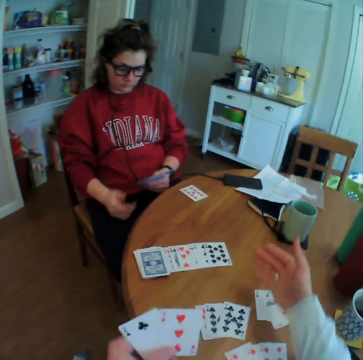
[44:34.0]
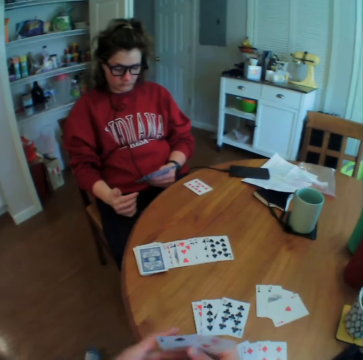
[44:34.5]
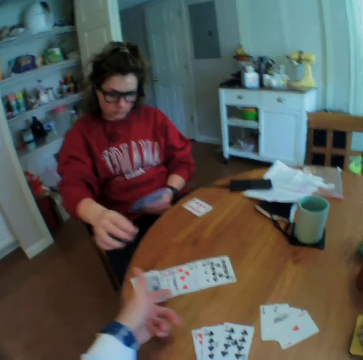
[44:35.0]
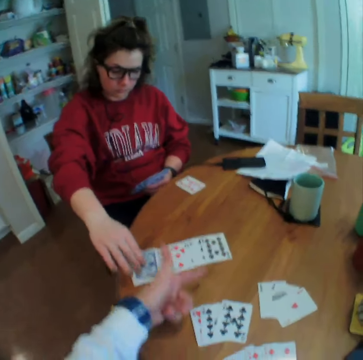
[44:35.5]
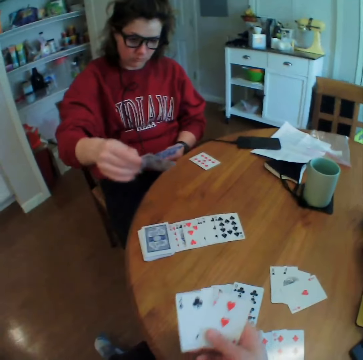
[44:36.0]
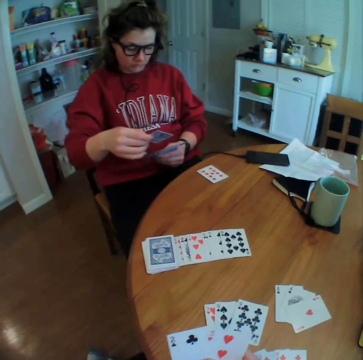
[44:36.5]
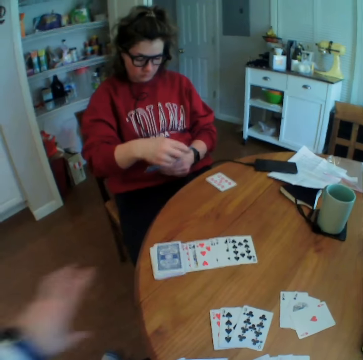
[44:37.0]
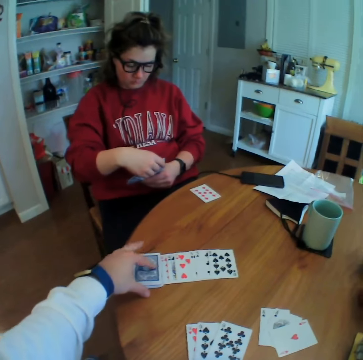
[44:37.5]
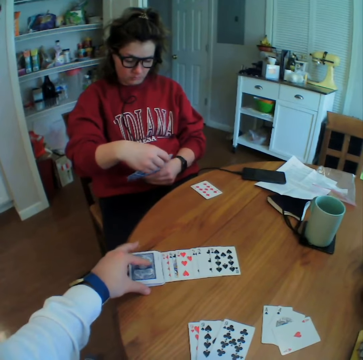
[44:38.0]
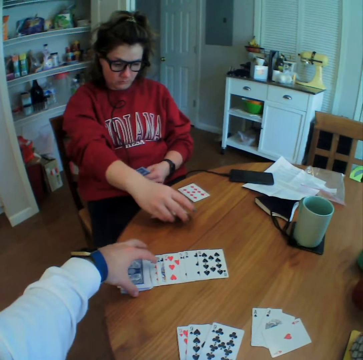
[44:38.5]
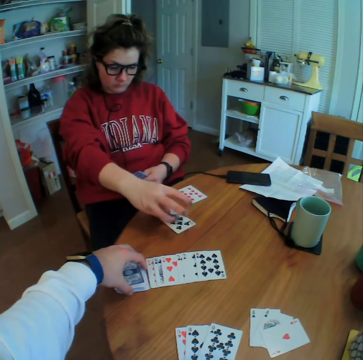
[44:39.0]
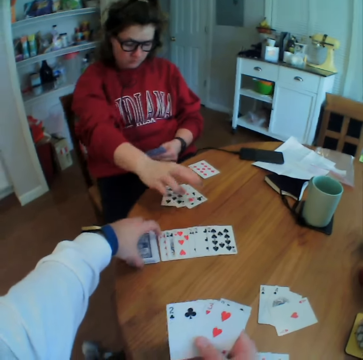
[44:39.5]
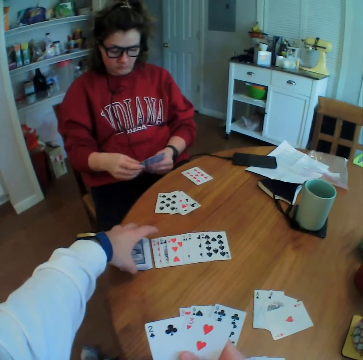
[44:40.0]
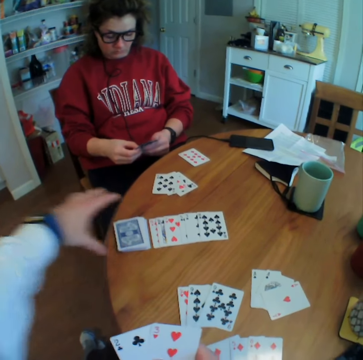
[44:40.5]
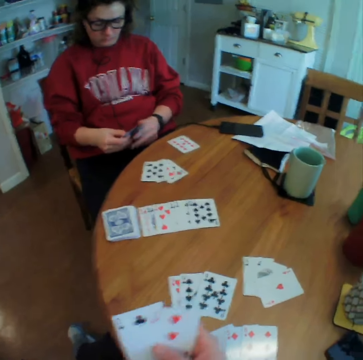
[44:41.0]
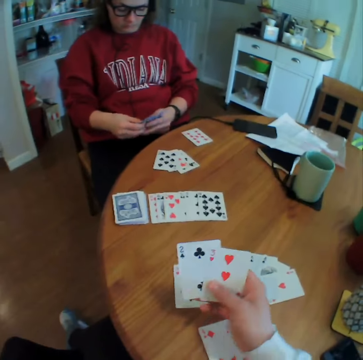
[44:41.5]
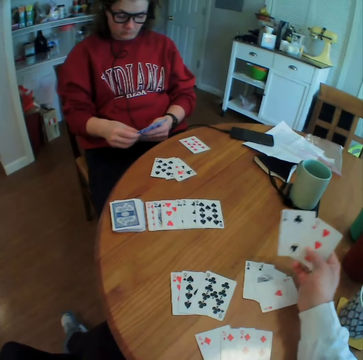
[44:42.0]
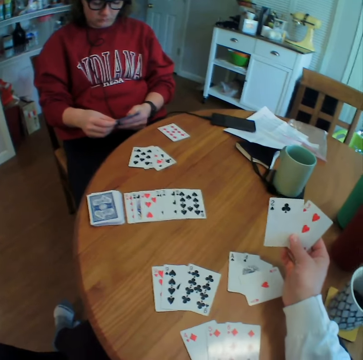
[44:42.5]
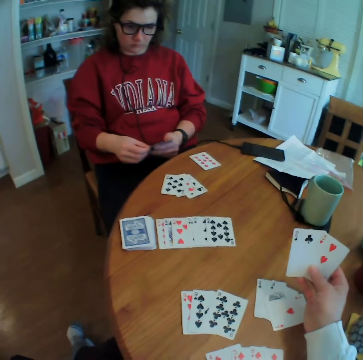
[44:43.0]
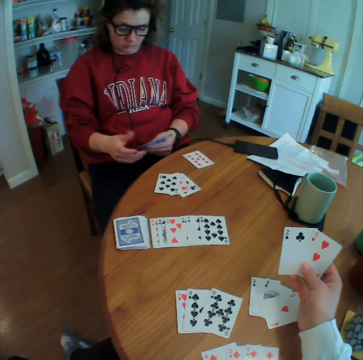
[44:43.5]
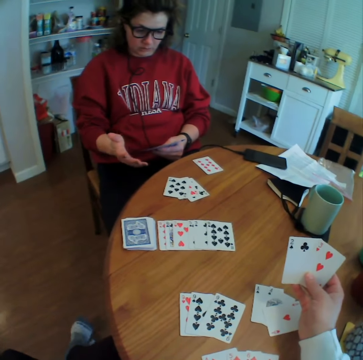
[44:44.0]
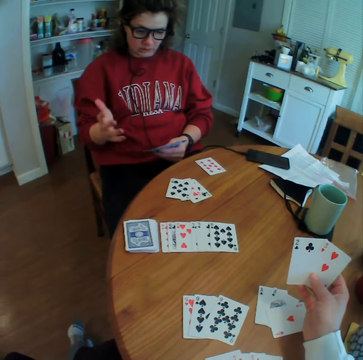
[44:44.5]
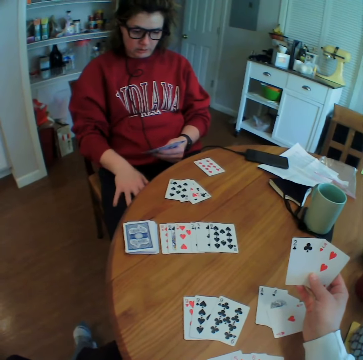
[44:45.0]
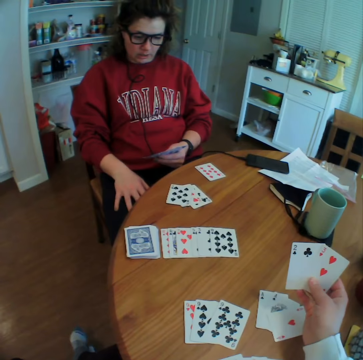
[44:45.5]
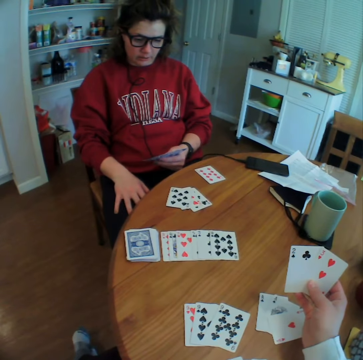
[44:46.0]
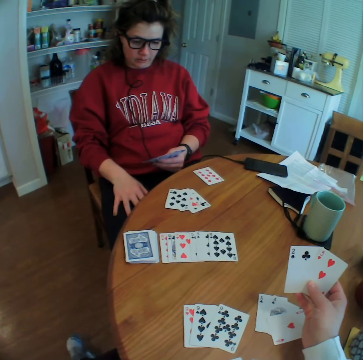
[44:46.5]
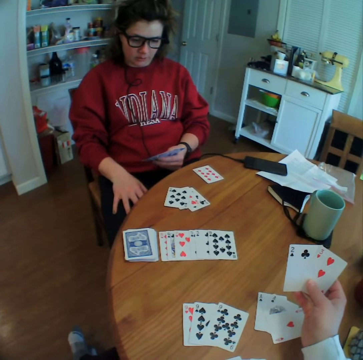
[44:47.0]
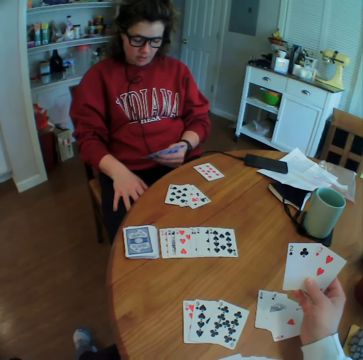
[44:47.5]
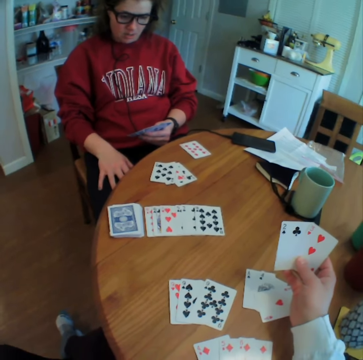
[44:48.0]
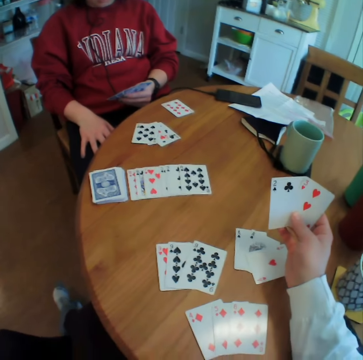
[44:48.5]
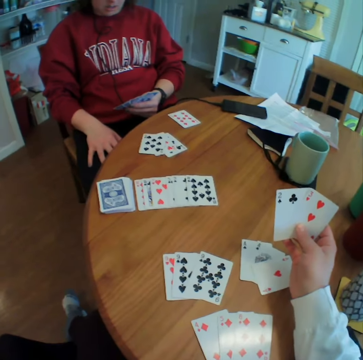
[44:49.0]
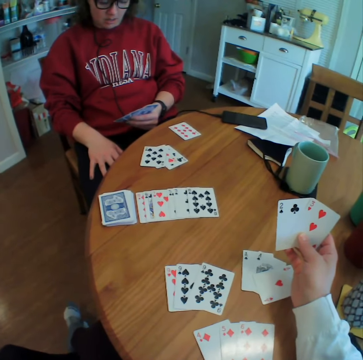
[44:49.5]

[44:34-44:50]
A lady picks a card. The camera wearer arranges the cards on the table. The lady puts cards aside. The camera wearer looks at the cards. He swings his leg.

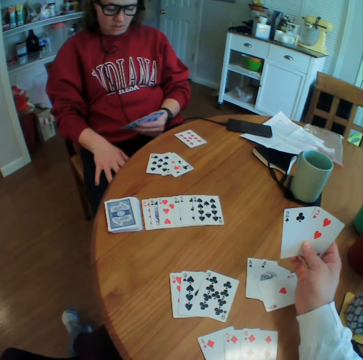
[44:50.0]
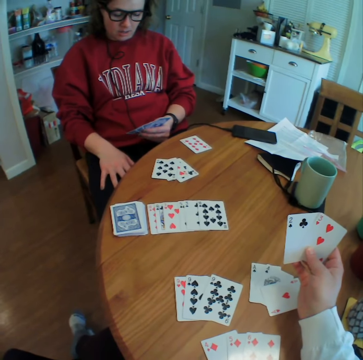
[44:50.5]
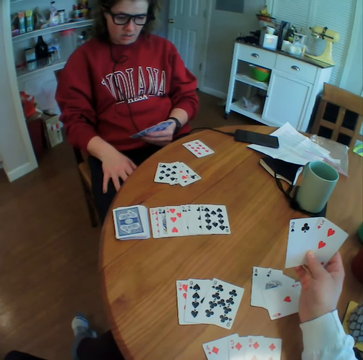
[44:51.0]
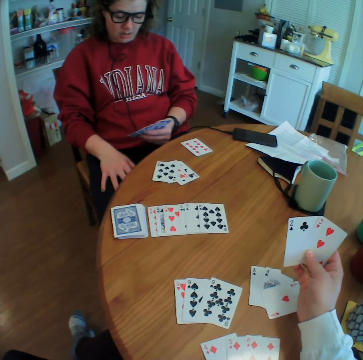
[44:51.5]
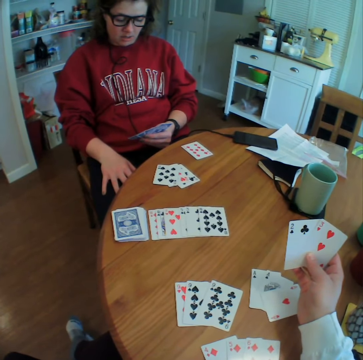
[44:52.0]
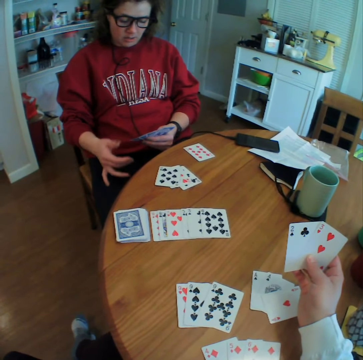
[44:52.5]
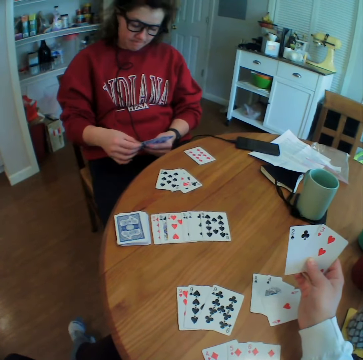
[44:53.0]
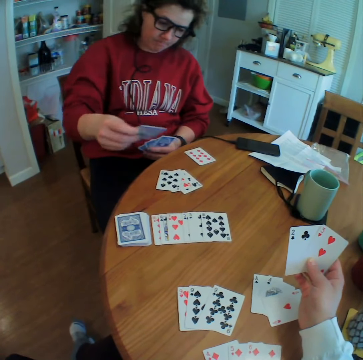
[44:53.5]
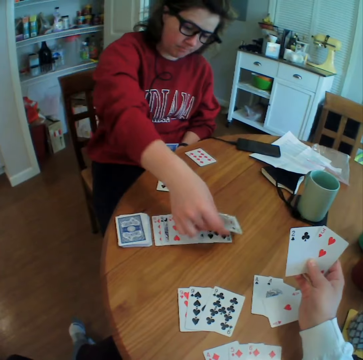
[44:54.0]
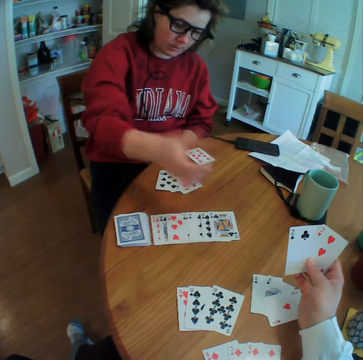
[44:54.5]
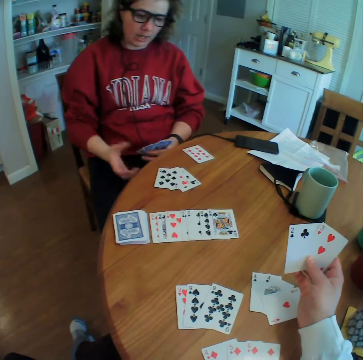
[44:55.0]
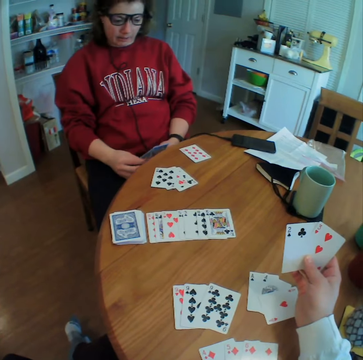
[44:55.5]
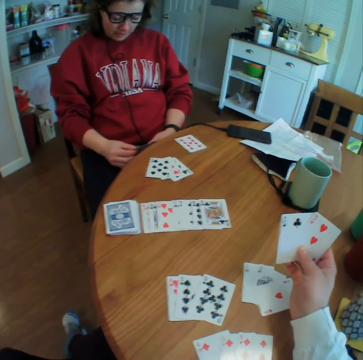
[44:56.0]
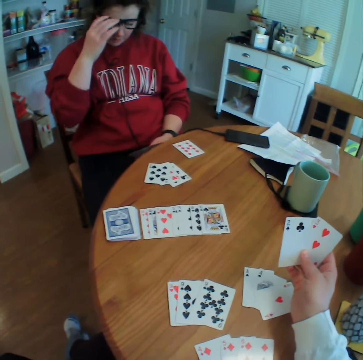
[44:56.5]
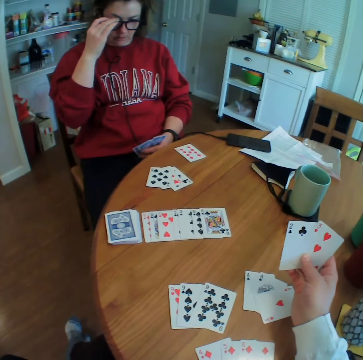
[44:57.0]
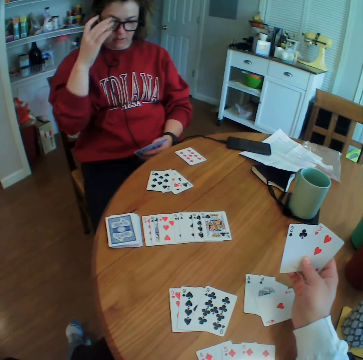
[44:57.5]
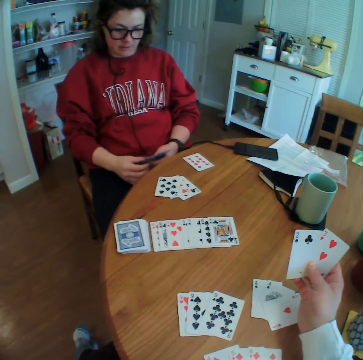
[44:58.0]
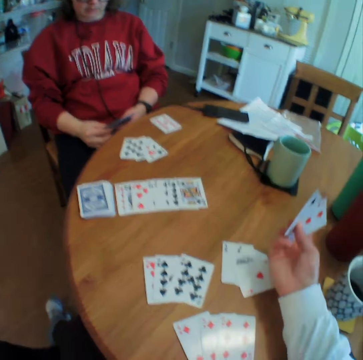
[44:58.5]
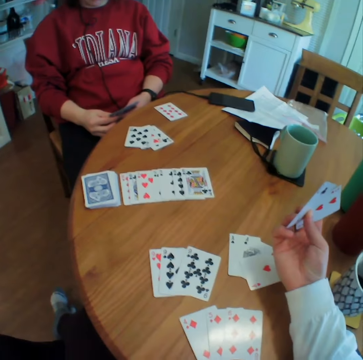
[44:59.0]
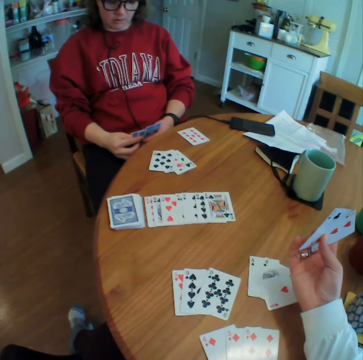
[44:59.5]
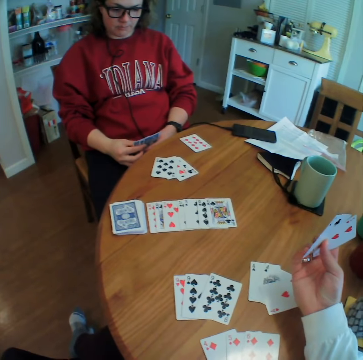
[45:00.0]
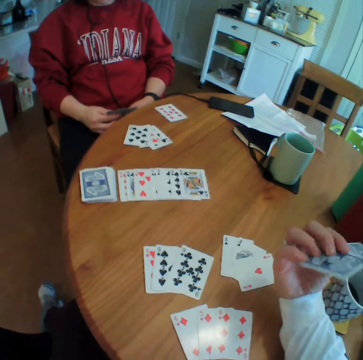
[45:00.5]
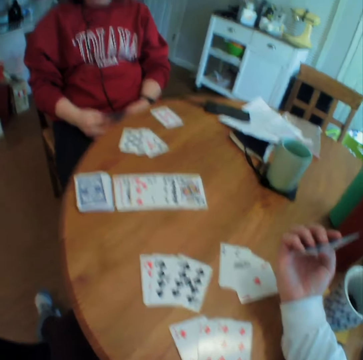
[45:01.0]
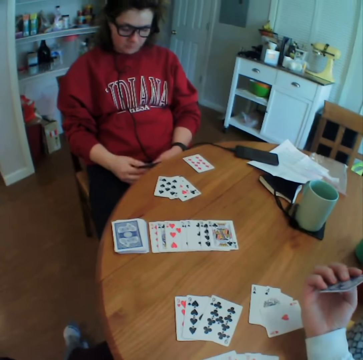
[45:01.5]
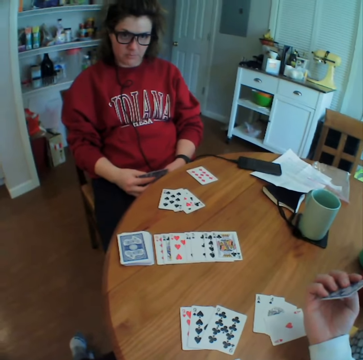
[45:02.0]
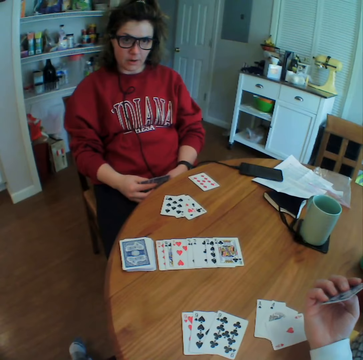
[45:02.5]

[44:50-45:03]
A lady puts a card down. The camera wearer talks to the lady. The lady adjusts her glasses.

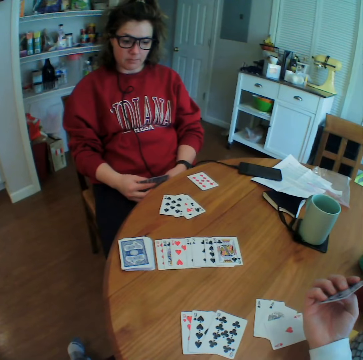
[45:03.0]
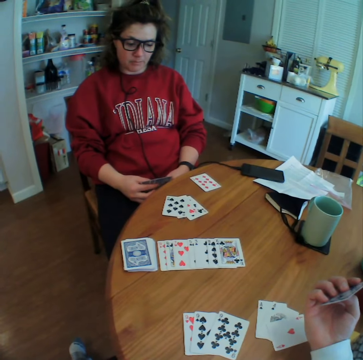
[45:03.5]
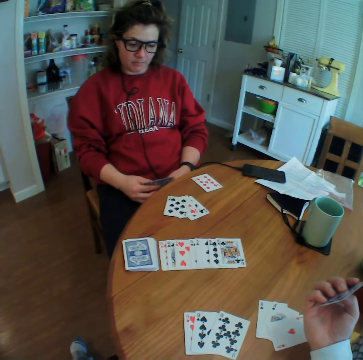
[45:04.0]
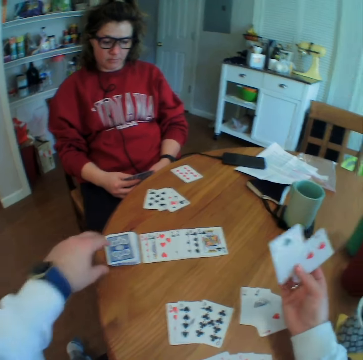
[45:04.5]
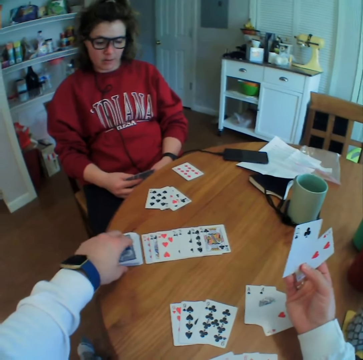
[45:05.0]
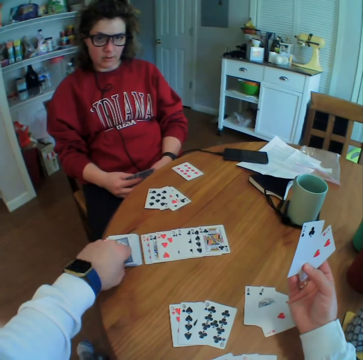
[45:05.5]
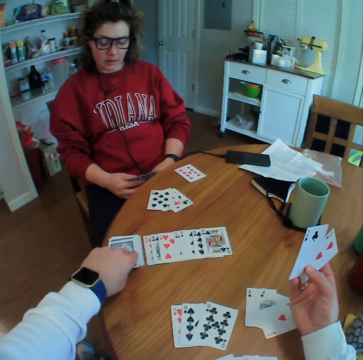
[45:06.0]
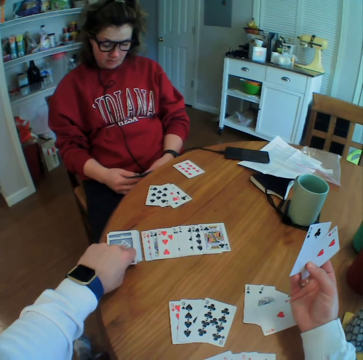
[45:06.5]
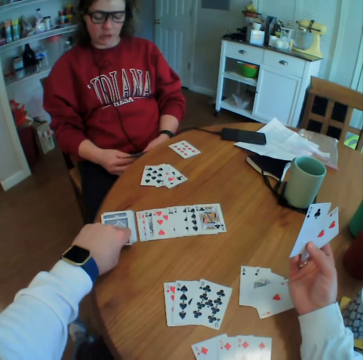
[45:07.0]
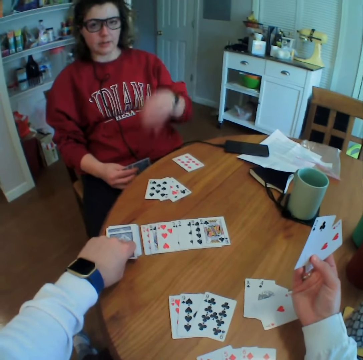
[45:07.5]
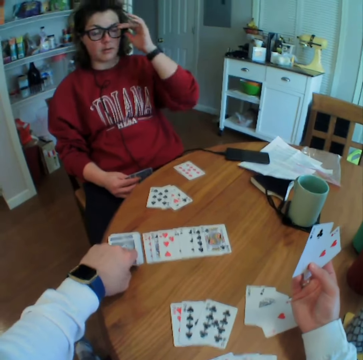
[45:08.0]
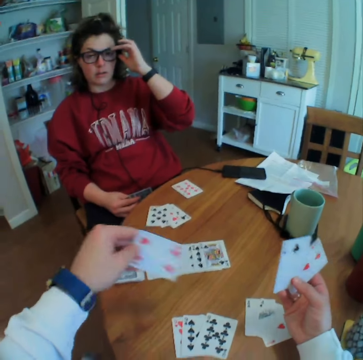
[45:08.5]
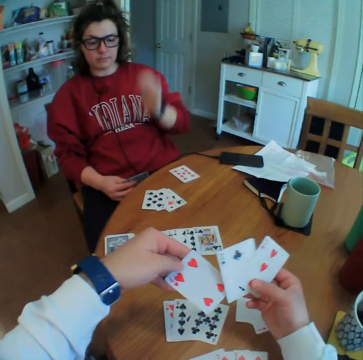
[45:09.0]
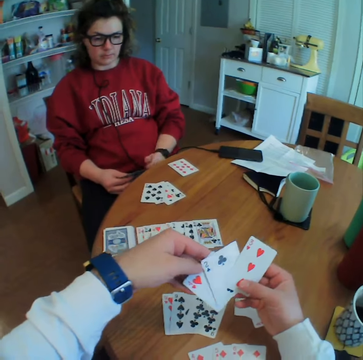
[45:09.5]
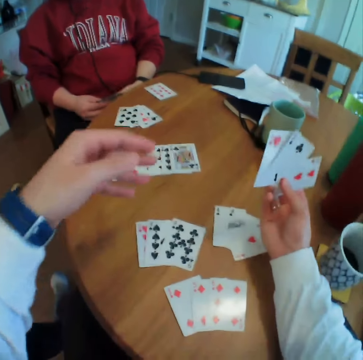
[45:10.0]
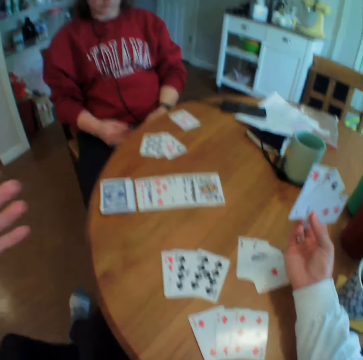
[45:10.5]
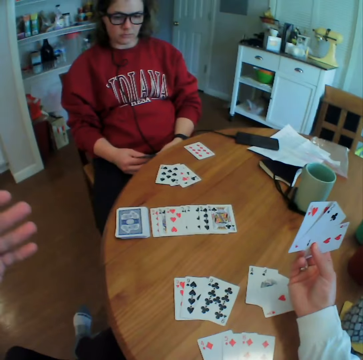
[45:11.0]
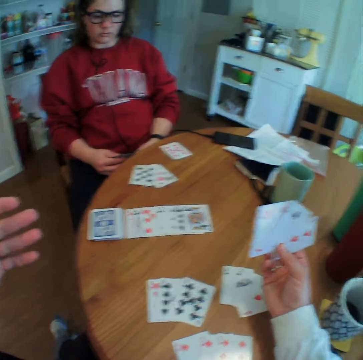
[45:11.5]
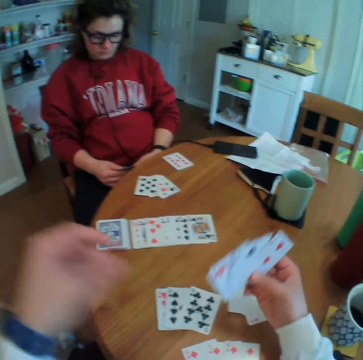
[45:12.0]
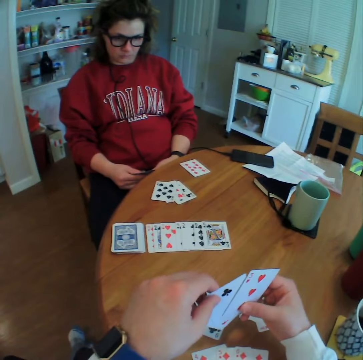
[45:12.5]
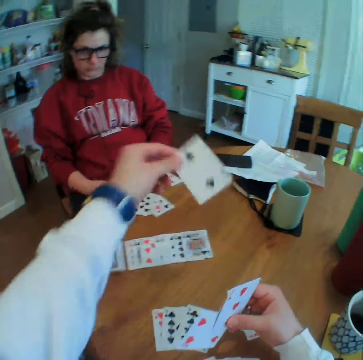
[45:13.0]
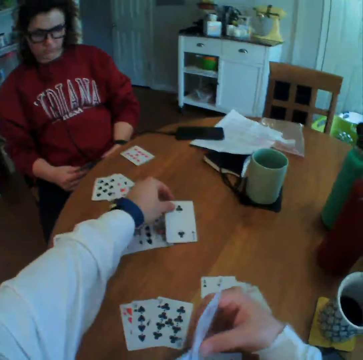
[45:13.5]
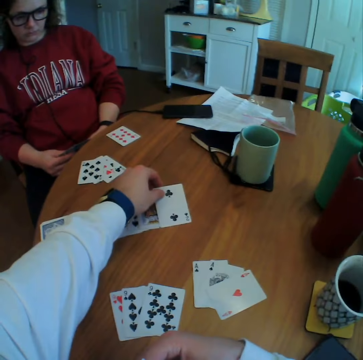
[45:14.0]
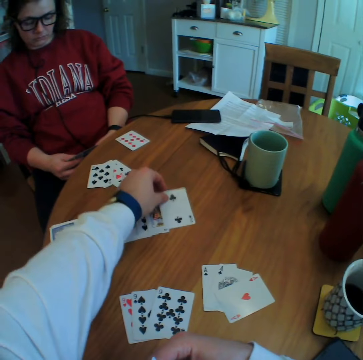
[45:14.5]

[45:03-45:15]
The camera wearer picks up a card. A lady adjusts her glasses. The camera wearer looks at the cards. They put the cards down.
